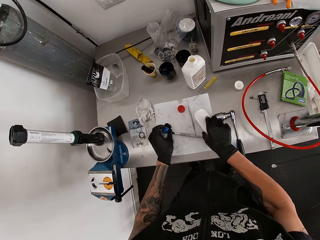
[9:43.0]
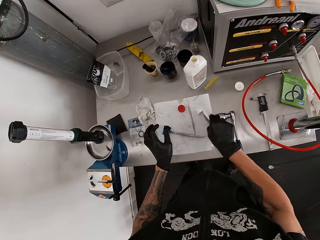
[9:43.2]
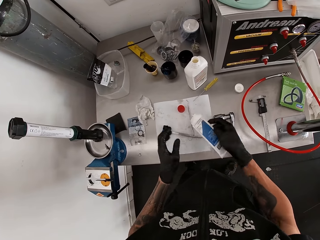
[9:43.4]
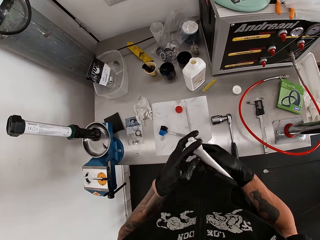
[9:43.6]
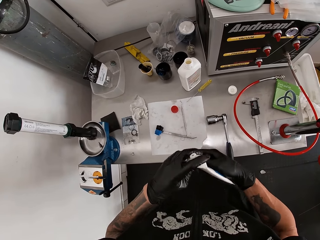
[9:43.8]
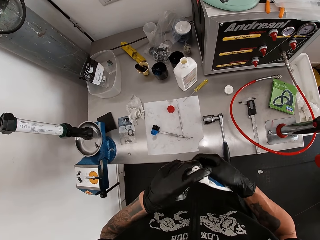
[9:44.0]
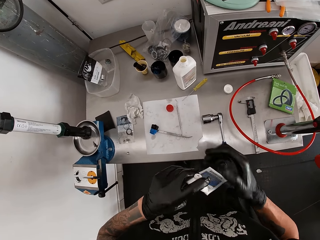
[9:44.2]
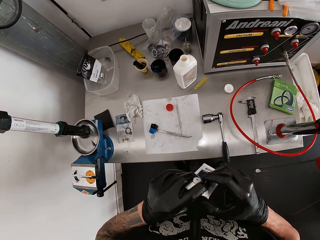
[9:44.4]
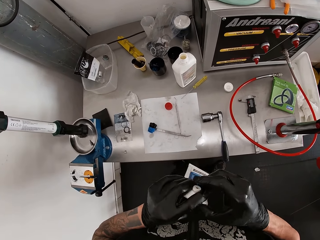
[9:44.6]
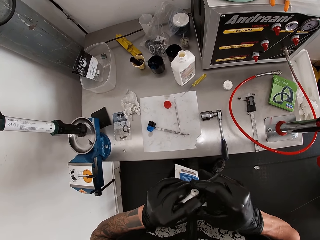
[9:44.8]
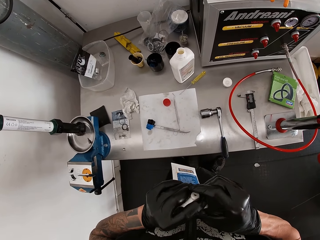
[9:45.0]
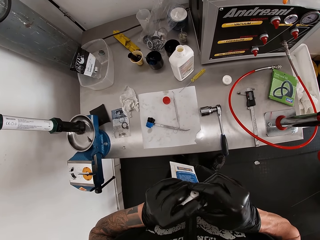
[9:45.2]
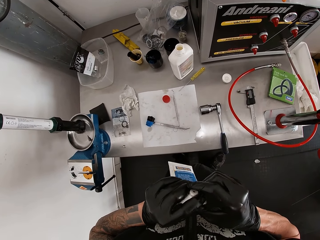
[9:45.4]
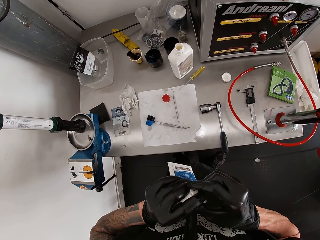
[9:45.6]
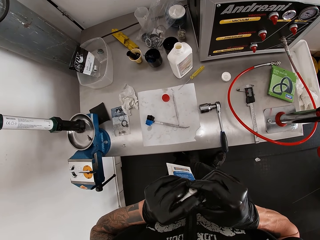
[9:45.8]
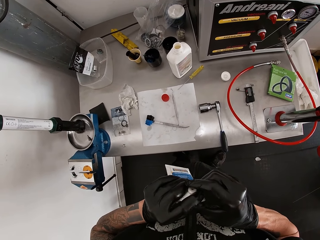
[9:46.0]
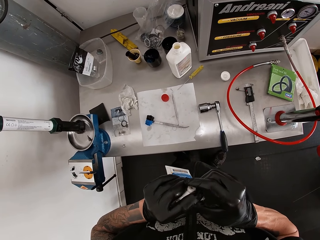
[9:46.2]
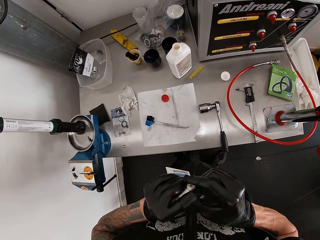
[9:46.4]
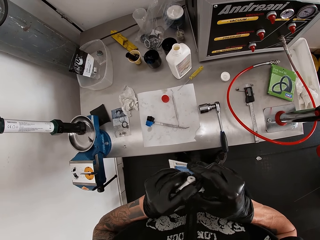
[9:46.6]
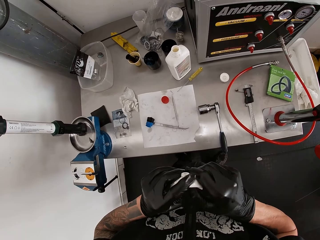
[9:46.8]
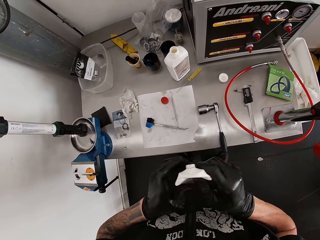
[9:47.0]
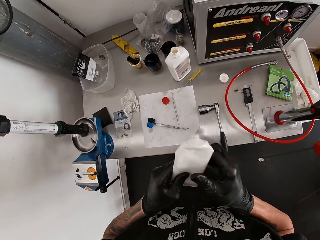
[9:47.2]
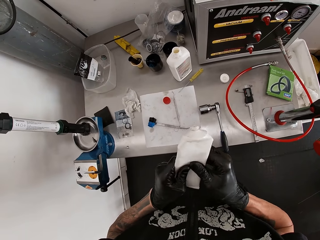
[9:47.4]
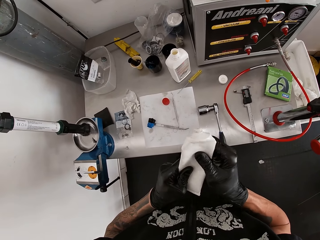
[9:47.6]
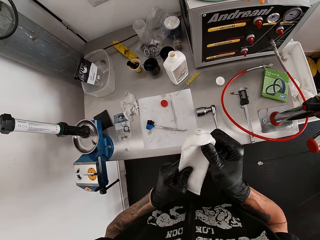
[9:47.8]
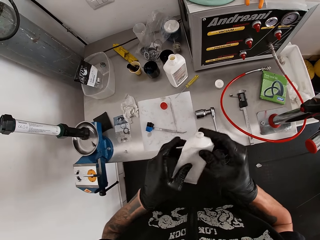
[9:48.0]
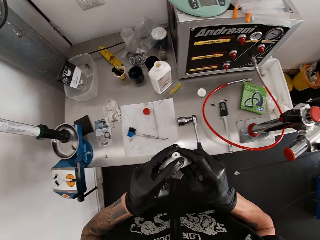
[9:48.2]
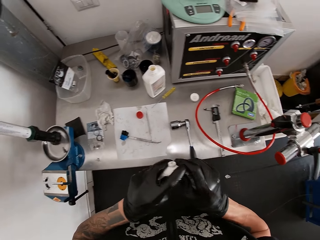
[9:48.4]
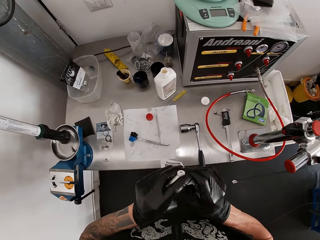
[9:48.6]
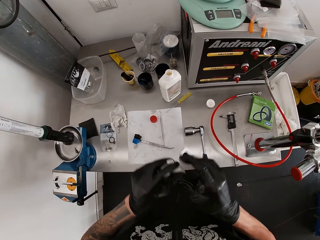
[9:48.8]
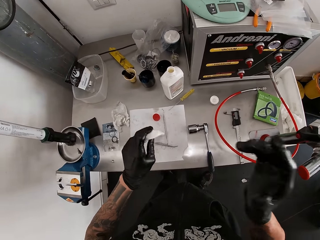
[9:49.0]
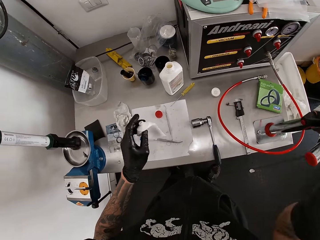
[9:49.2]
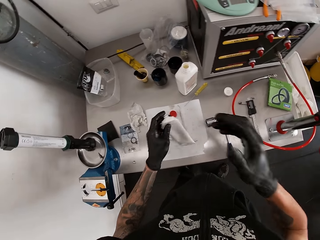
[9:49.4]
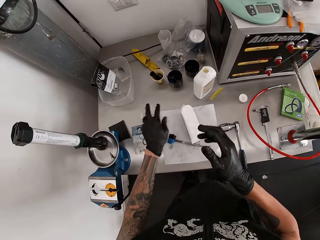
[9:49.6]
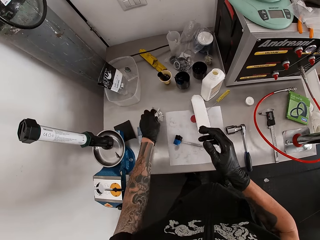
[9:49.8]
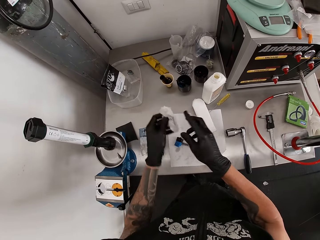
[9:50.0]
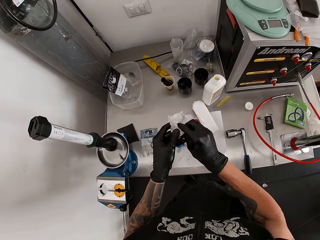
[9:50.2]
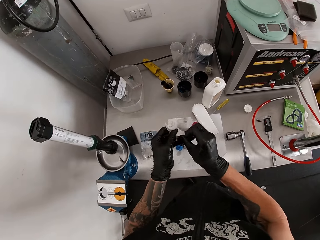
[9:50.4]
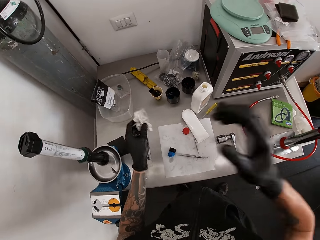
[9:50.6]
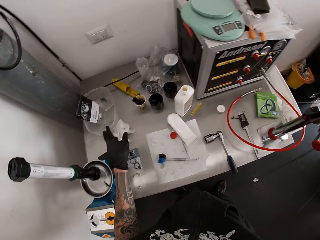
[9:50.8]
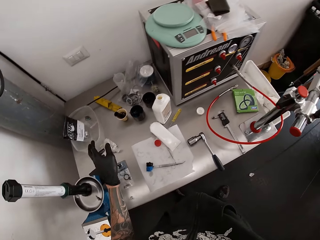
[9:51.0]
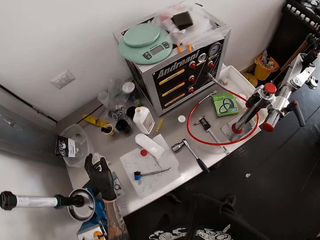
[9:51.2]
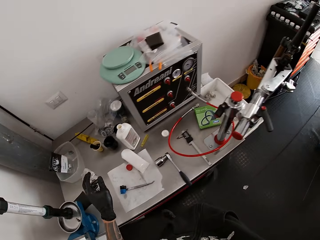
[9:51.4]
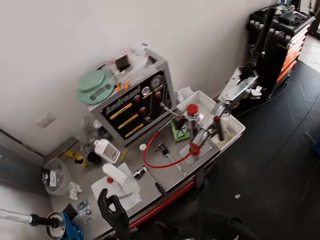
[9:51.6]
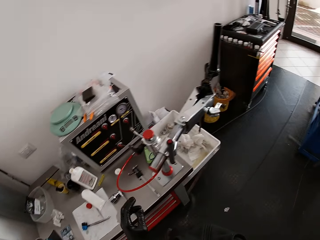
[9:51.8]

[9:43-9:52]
The camera wearer places something on the table with his left hand. He picks up a white tube from the table with his right hand. He holds the tube with both hands. He presses the tube with both hands. He presses the tube with his right hand. He presses the tube with both hands. He raises his right hand. He brings down his right hand. He throws the tube on the table with his left hand. He picks up the tissue from the table with his left hand. He cleans both hands with the tissue. He raises his right hand. He throws the tissue on the table with his left hand.
